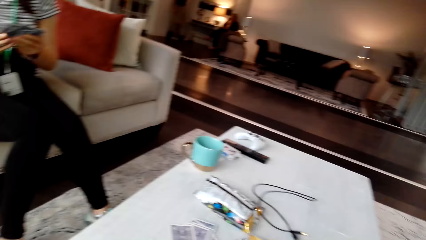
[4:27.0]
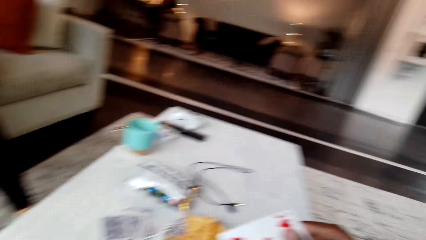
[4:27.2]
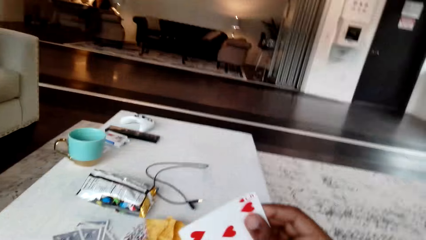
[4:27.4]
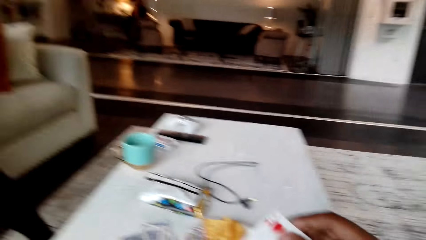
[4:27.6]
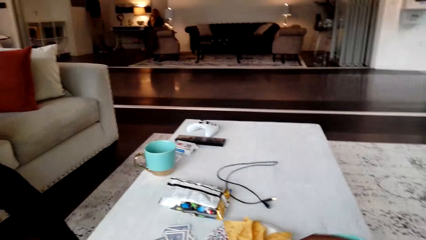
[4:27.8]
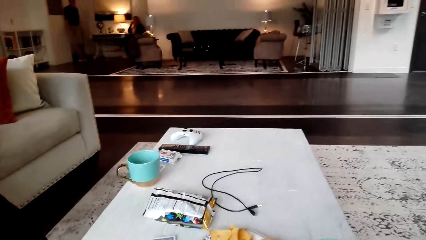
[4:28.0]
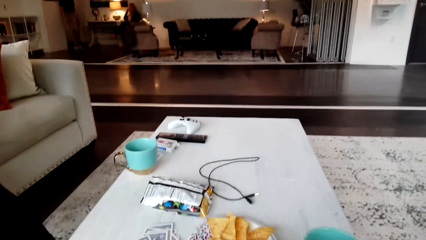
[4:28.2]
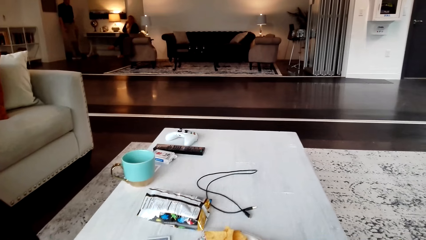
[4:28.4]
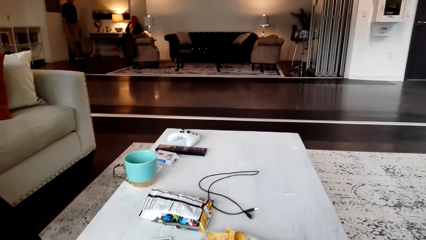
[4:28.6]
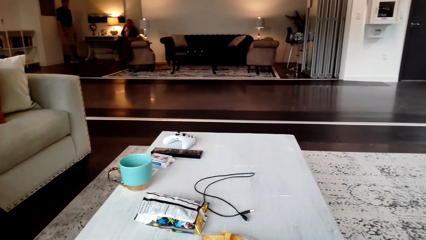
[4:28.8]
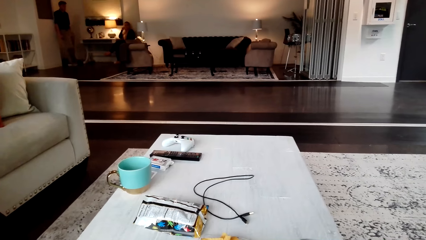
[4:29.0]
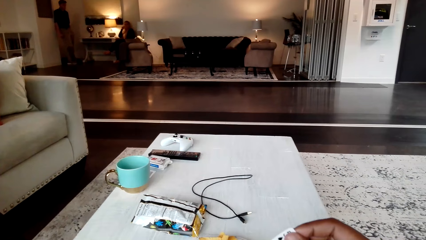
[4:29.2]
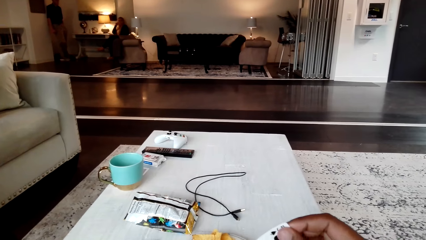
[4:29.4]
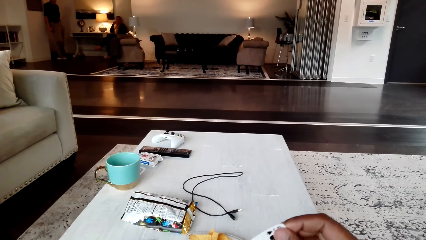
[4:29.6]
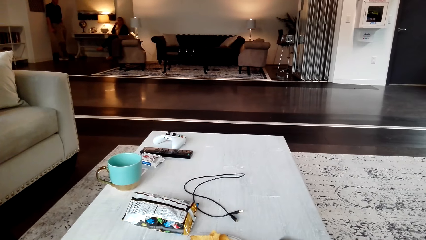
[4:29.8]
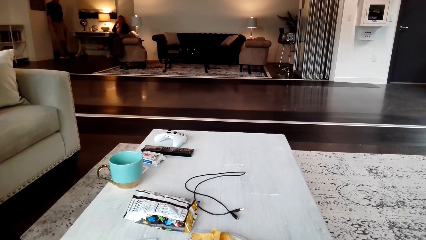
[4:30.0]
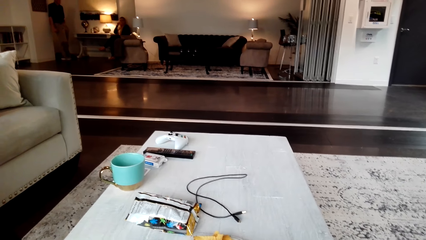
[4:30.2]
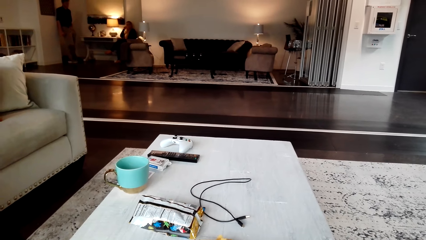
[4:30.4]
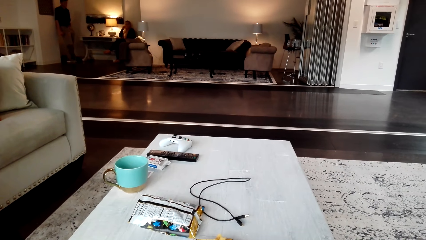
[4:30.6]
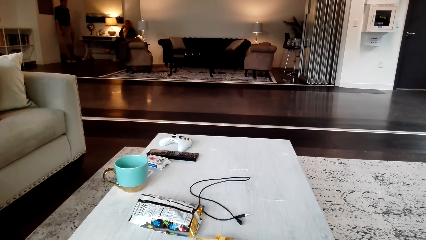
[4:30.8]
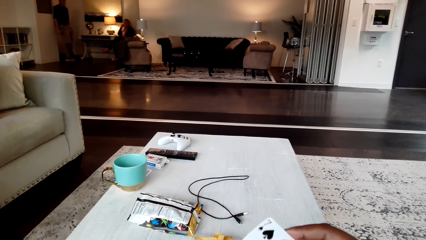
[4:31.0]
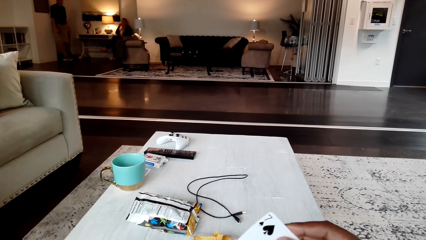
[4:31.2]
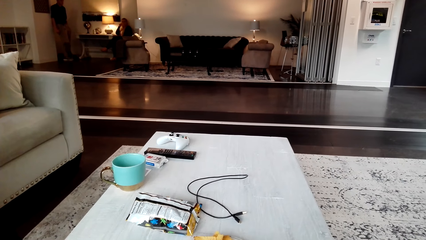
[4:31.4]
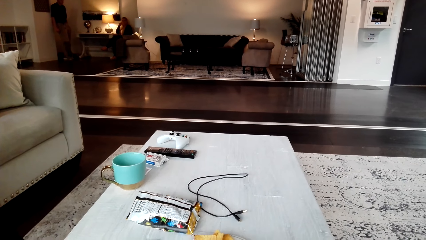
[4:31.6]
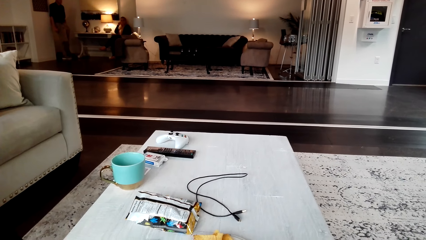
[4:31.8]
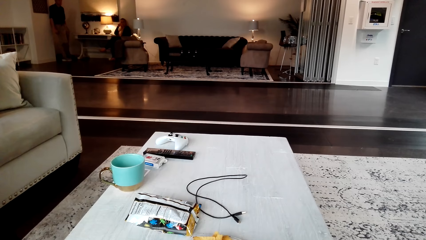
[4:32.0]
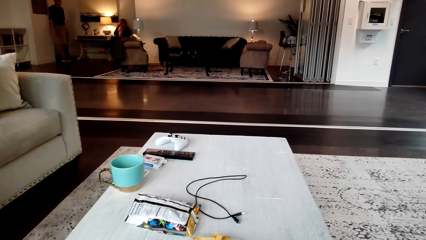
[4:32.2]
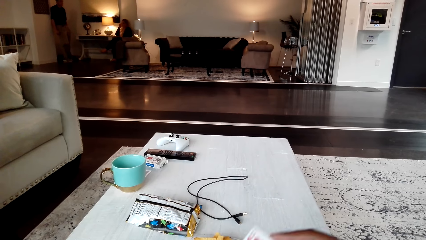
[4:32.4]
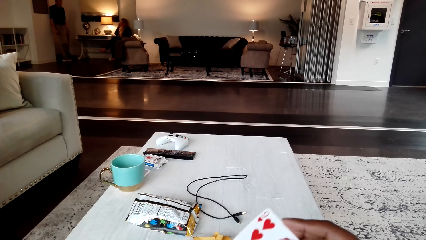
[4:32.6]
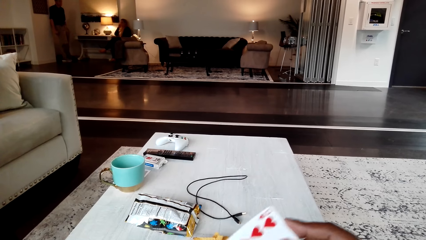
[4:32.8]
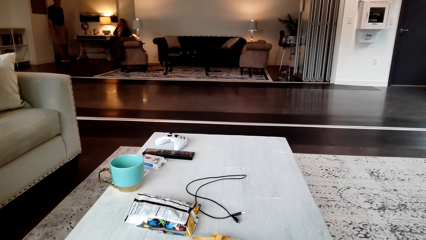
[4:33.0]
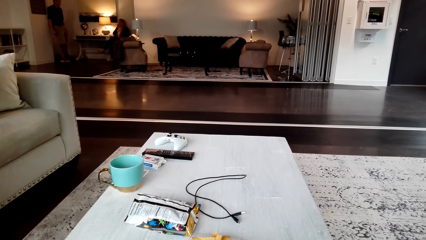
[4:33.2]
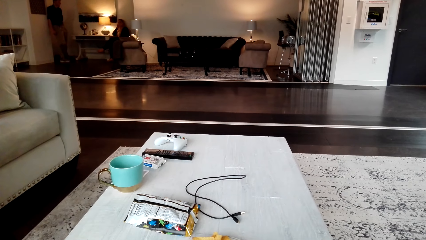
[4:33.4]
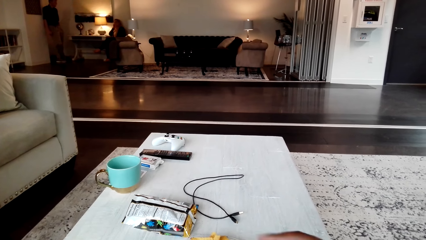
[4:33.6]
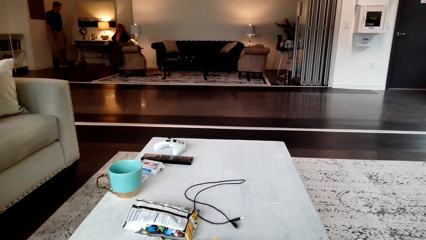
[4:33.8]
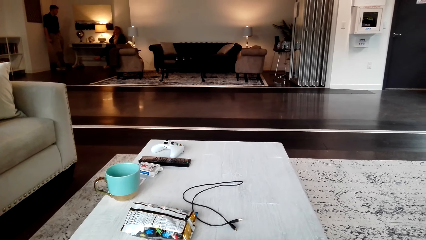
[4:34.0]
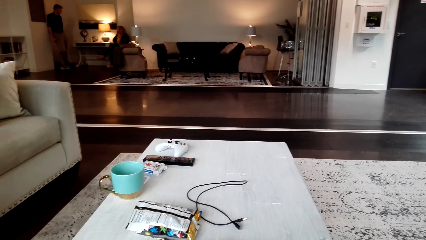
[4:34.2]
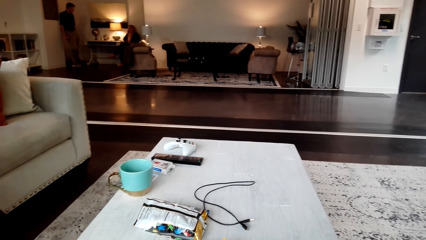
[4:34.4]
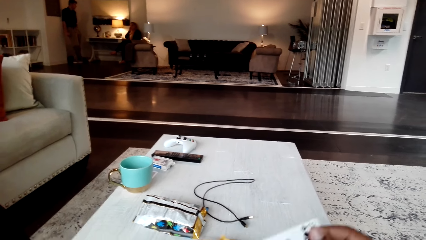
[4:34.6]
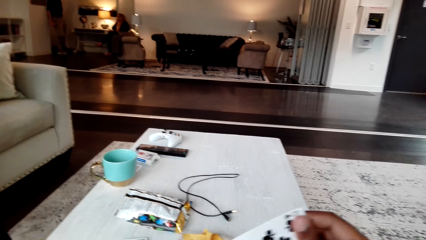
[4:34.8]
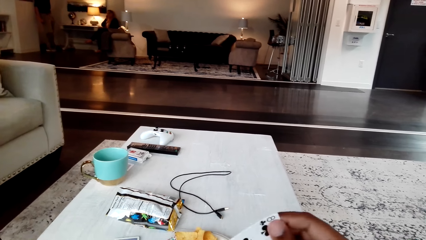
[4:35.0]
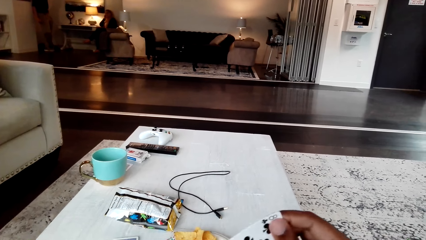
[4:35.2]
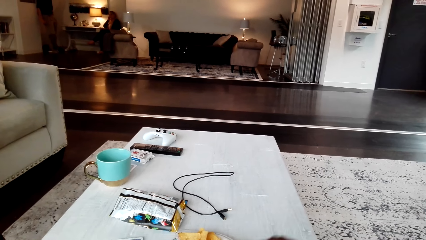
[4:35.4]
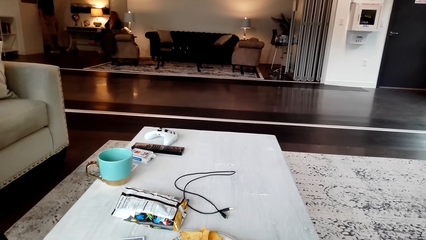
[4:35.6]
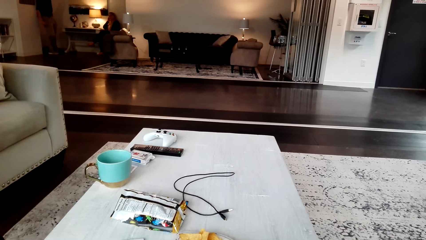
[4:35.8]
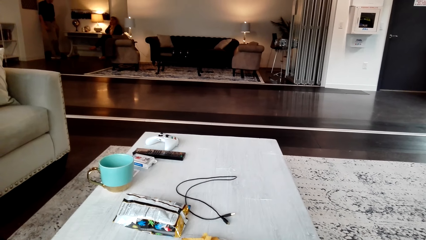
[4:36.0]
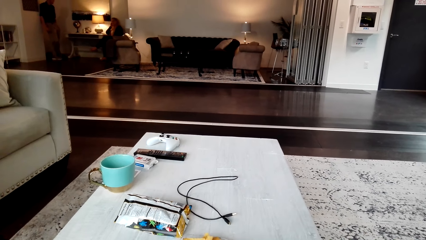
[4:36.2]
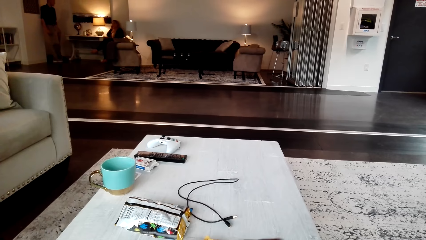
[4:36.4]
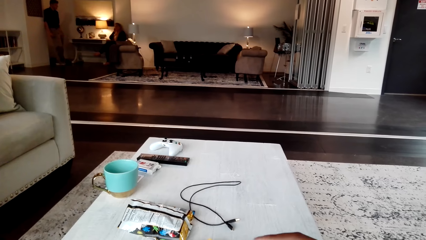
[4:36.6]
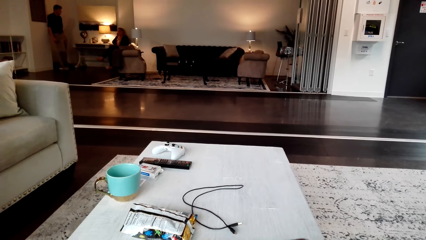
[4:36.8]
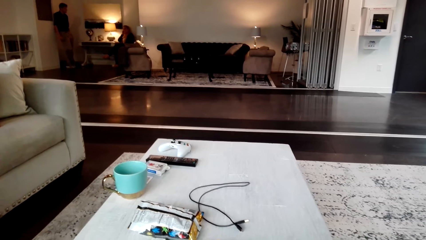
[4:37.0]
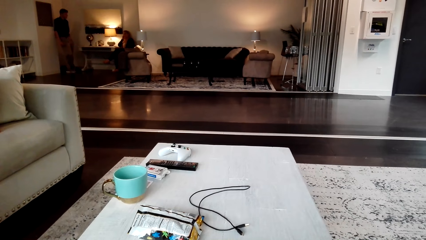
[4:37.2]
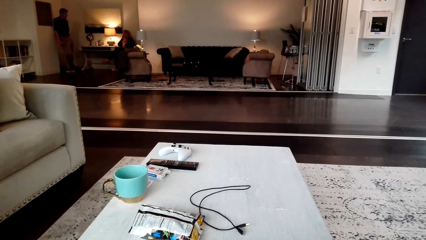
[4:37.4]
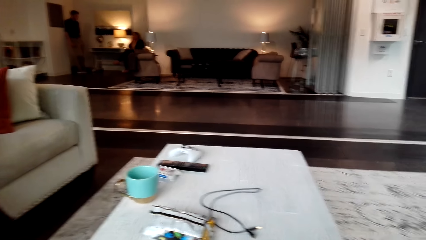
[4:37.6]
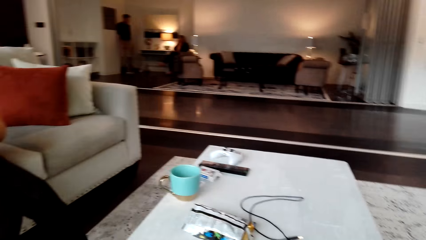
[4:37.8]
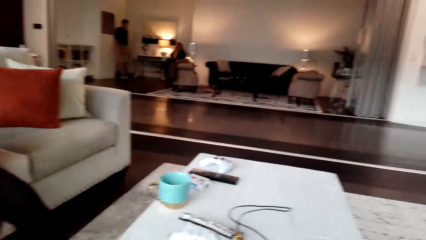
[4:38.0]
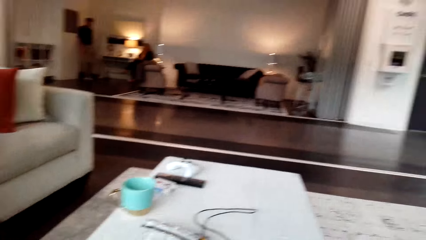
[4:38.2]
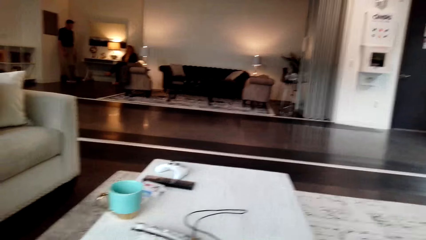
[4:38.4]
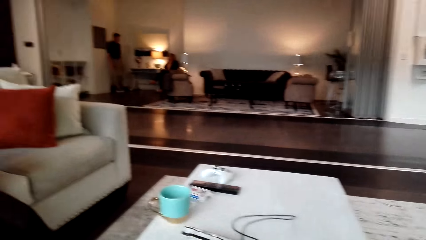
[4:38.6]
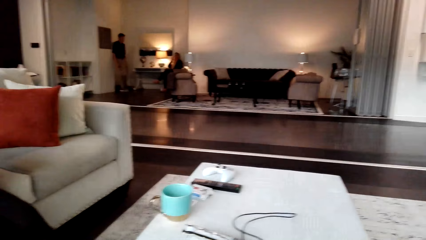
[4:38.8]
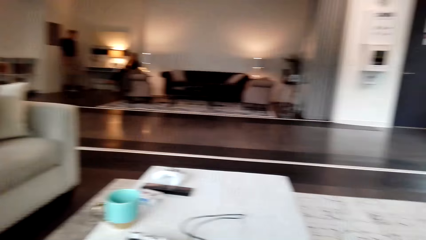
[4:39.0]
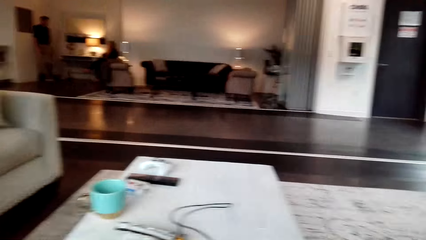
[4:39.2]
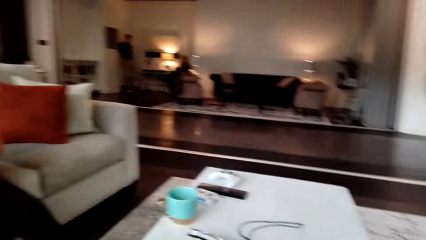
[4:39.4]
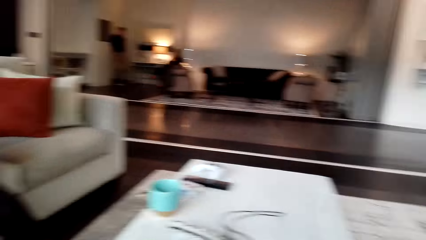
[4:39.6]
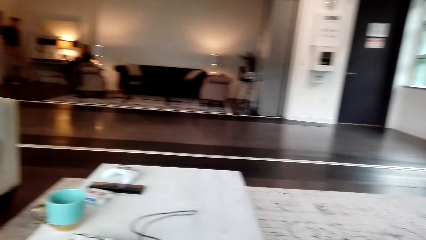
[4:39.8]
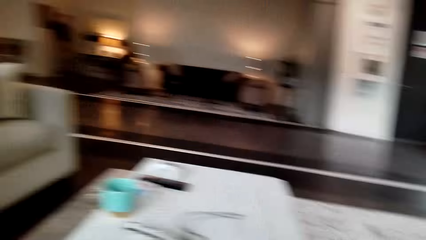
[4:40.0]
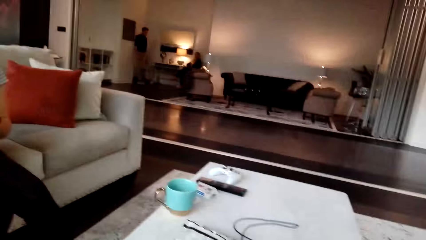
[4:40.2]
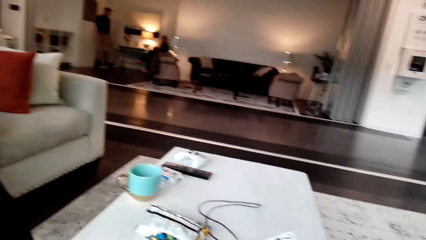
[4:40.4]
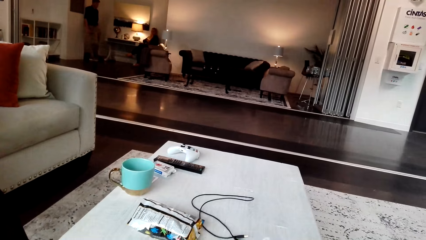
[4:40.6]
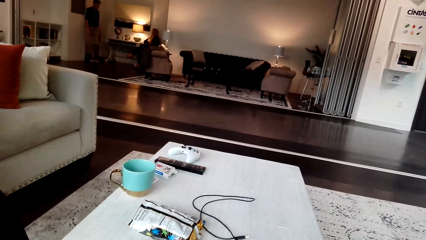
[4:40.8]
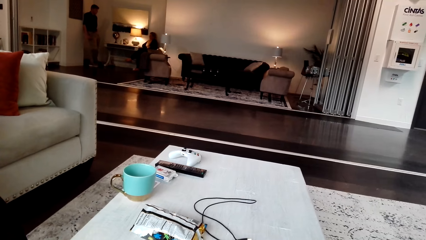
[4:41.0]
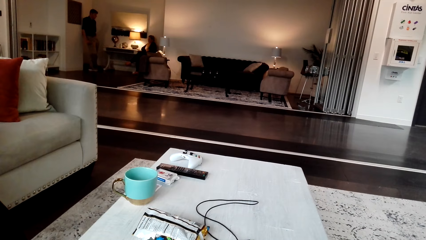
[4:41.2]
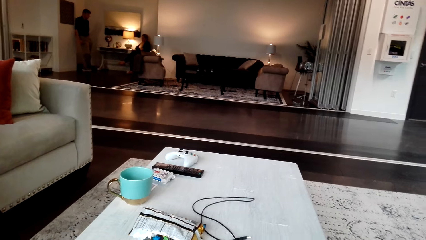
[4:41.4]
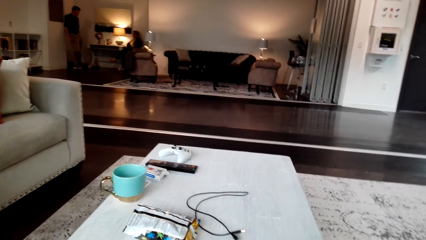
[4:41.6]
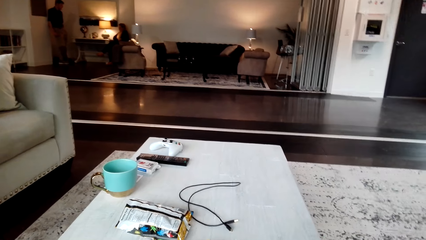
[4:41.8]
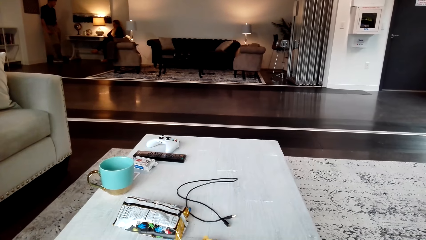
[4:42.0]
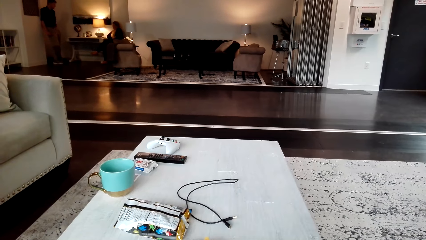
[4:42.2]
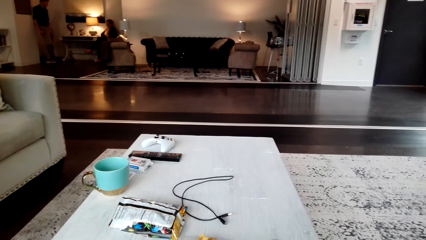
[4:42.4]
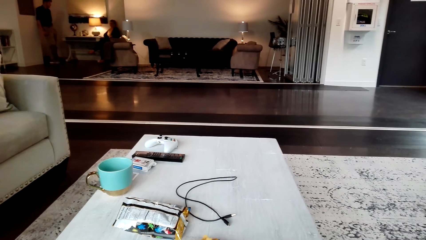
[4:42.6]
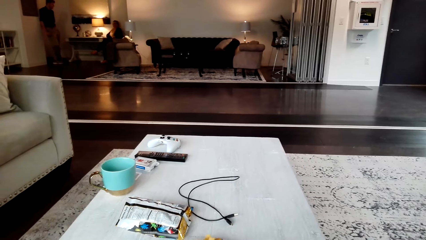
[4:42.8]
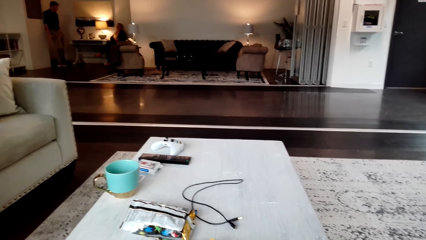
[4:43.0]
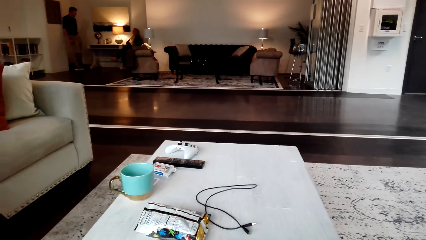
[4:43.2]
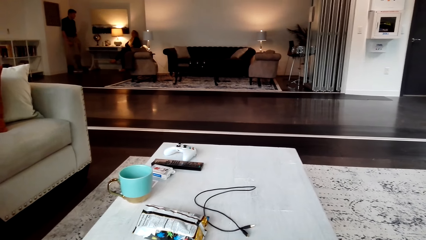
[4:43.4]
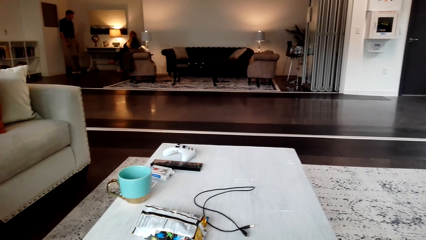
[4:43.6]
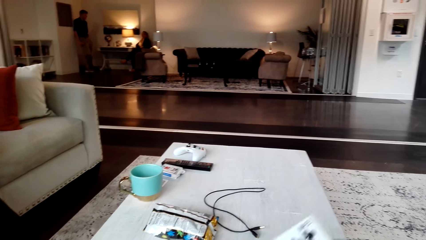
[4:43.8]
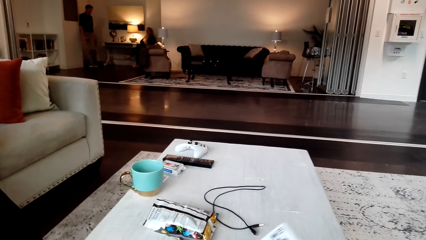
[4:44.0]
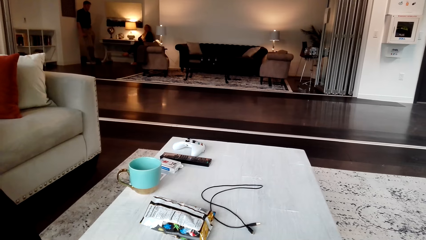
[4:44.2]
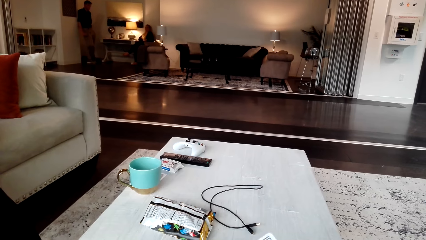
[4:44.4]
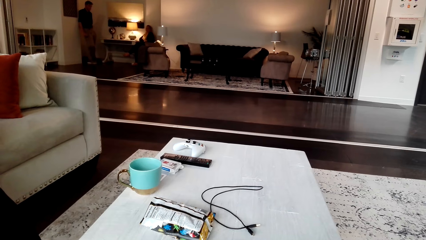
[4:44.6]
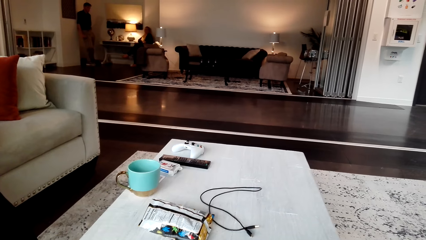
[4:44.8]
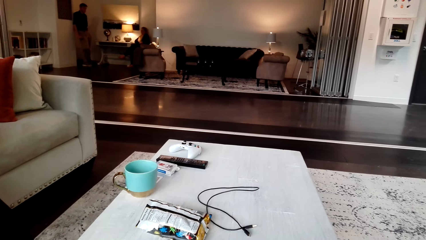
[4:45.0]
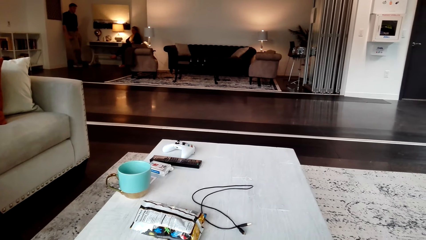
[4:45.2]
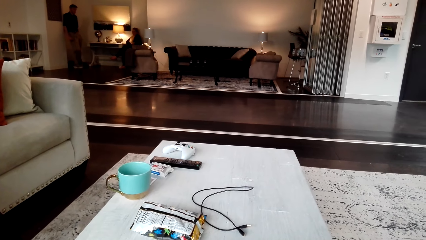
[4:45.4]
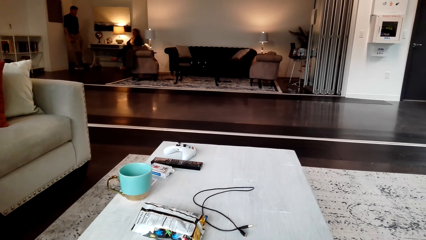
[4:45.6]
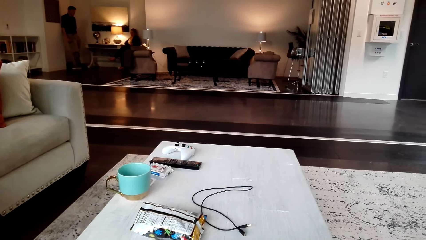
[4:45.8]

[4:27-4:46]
The camera wearer moves the hand with a card over the table. They check the cards. They converse with a woman. They check the cards.
